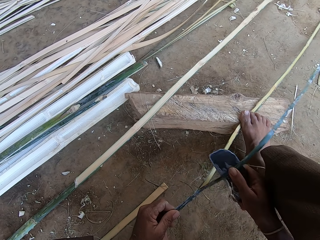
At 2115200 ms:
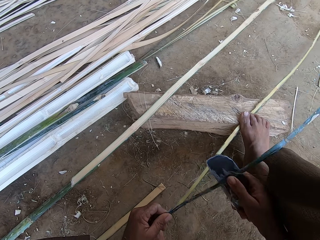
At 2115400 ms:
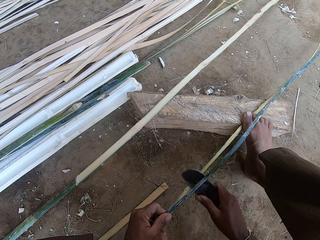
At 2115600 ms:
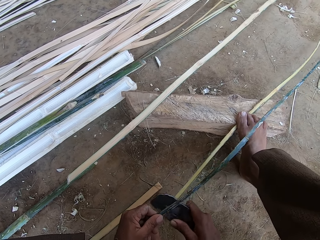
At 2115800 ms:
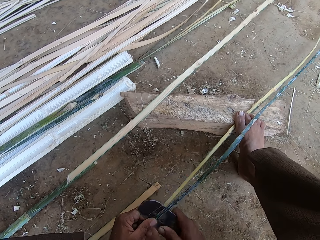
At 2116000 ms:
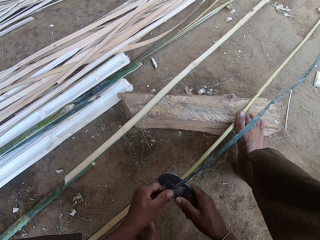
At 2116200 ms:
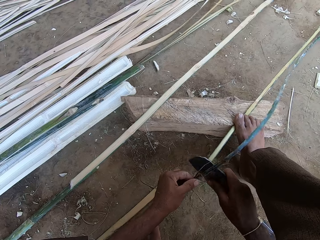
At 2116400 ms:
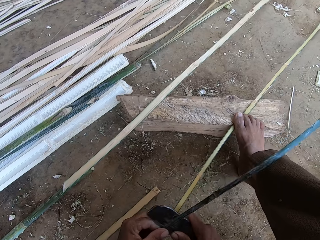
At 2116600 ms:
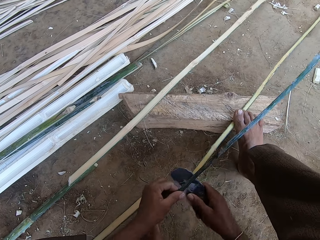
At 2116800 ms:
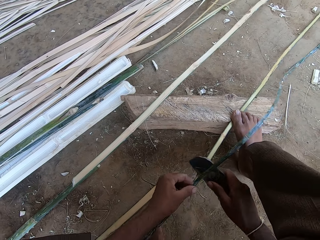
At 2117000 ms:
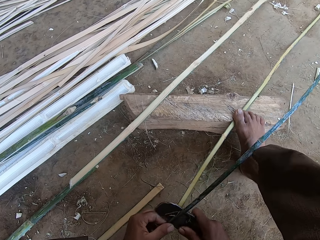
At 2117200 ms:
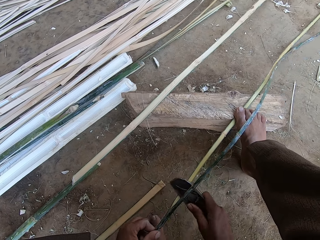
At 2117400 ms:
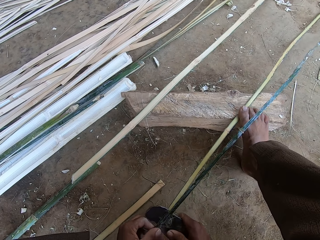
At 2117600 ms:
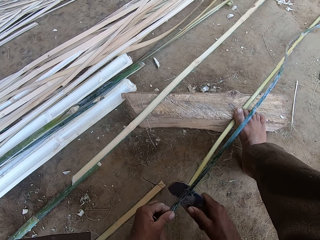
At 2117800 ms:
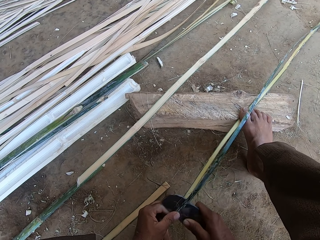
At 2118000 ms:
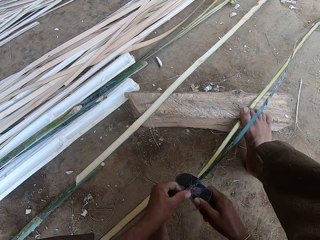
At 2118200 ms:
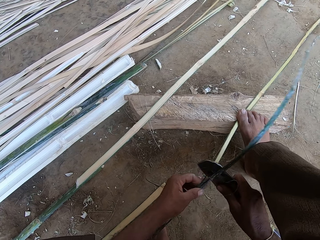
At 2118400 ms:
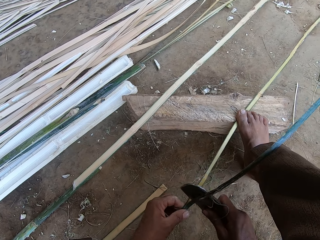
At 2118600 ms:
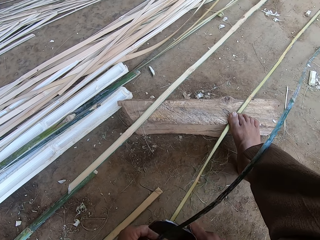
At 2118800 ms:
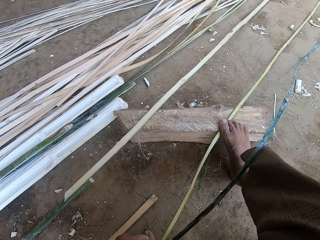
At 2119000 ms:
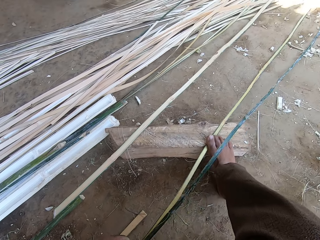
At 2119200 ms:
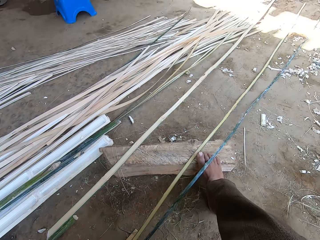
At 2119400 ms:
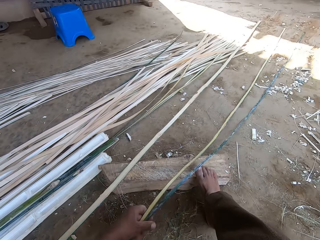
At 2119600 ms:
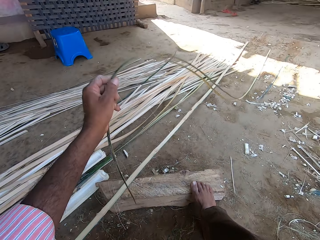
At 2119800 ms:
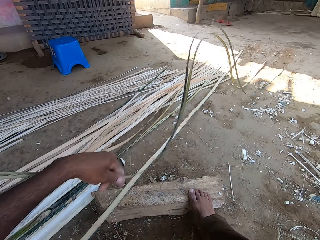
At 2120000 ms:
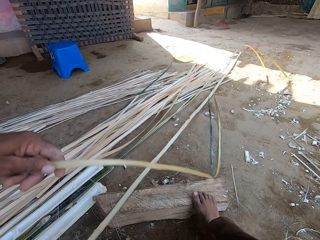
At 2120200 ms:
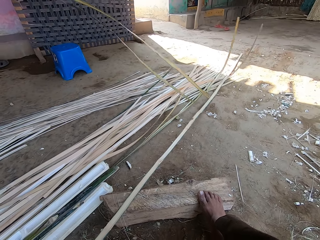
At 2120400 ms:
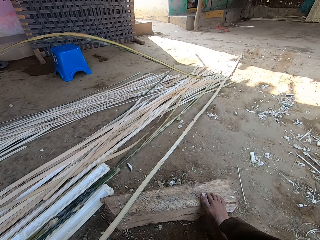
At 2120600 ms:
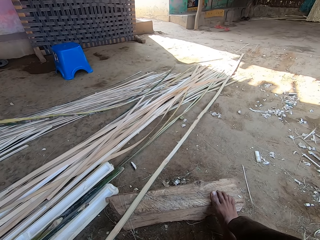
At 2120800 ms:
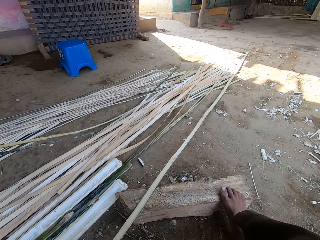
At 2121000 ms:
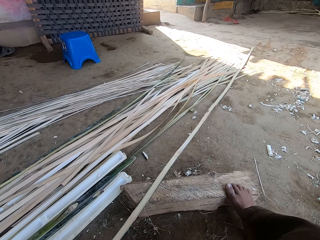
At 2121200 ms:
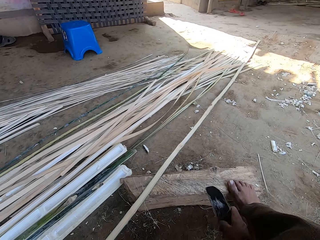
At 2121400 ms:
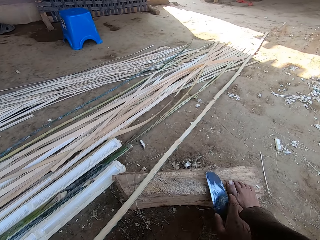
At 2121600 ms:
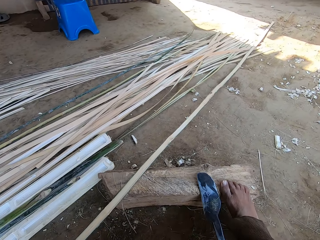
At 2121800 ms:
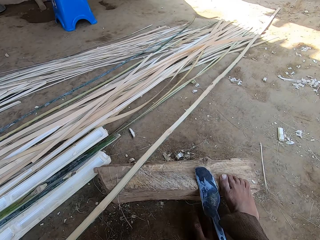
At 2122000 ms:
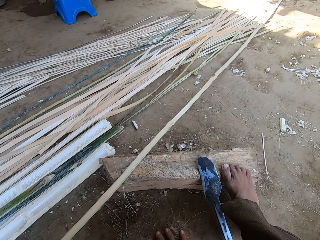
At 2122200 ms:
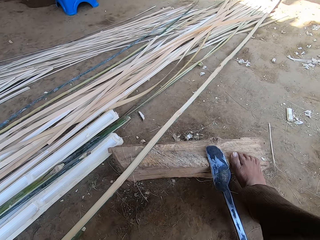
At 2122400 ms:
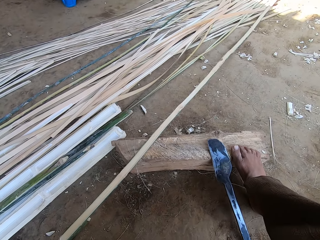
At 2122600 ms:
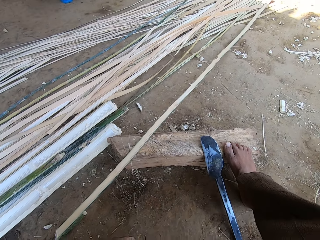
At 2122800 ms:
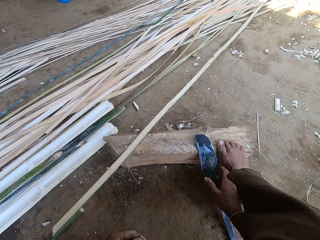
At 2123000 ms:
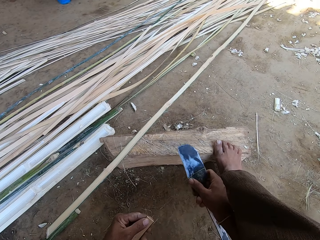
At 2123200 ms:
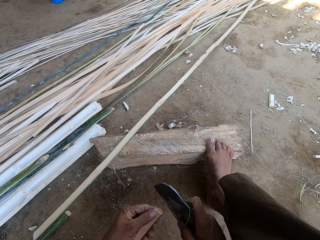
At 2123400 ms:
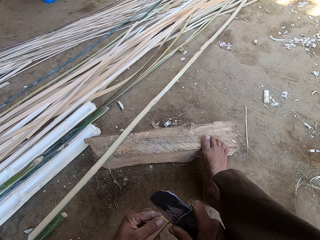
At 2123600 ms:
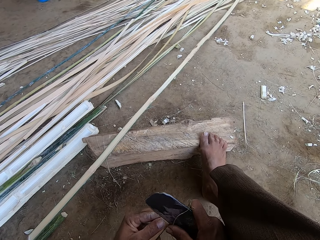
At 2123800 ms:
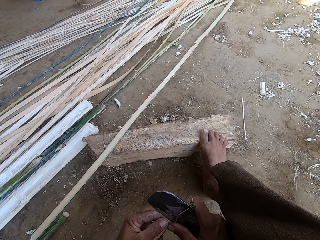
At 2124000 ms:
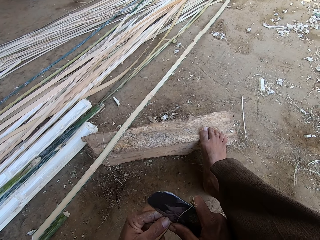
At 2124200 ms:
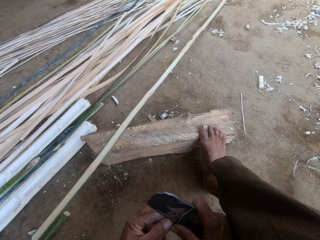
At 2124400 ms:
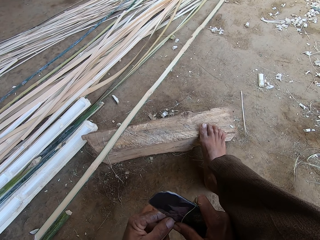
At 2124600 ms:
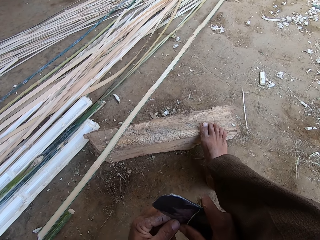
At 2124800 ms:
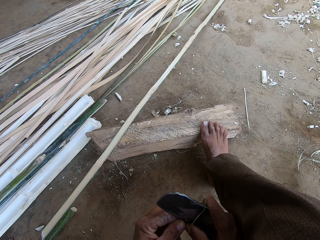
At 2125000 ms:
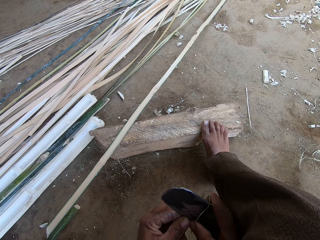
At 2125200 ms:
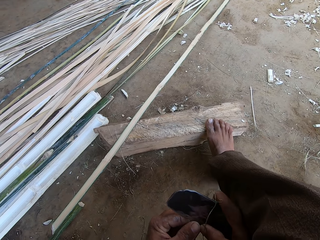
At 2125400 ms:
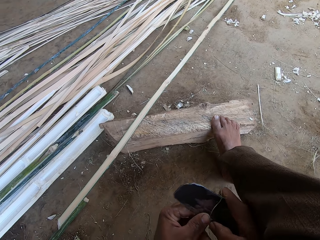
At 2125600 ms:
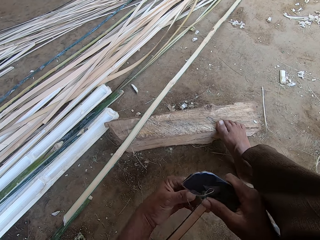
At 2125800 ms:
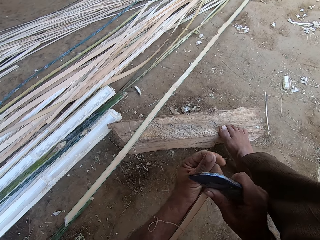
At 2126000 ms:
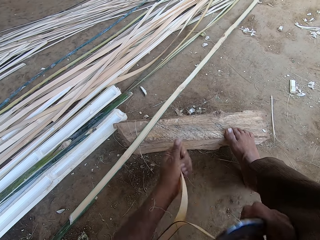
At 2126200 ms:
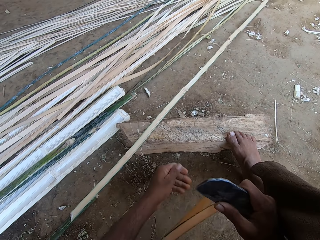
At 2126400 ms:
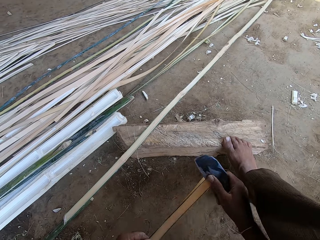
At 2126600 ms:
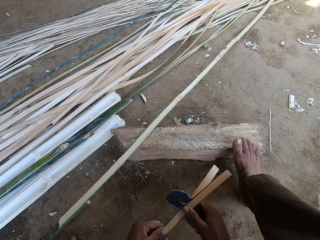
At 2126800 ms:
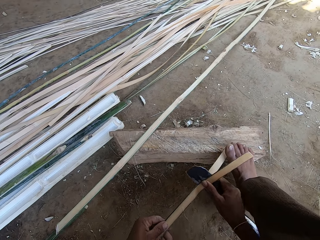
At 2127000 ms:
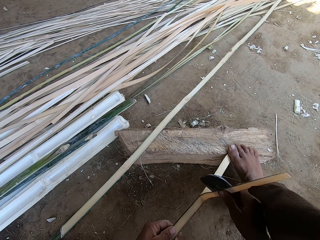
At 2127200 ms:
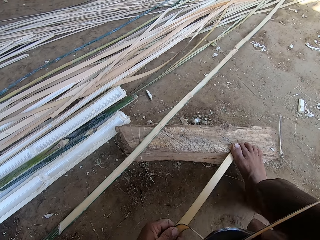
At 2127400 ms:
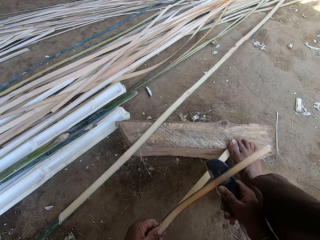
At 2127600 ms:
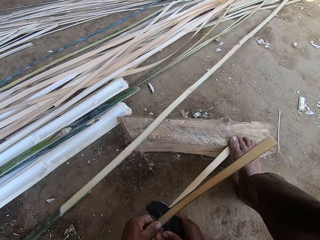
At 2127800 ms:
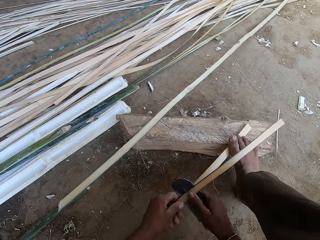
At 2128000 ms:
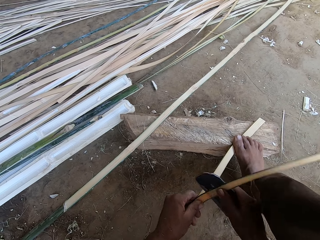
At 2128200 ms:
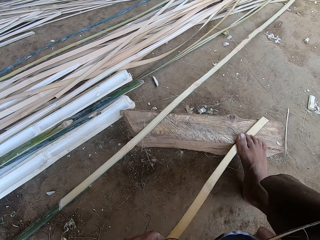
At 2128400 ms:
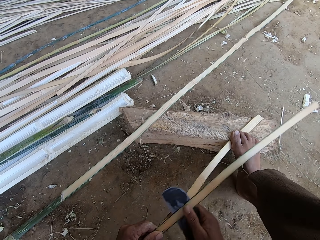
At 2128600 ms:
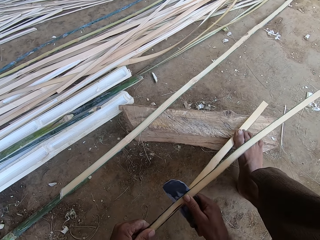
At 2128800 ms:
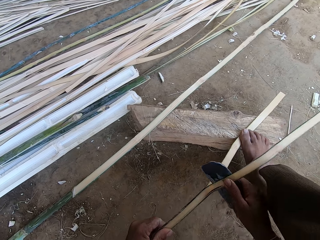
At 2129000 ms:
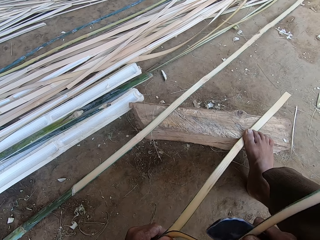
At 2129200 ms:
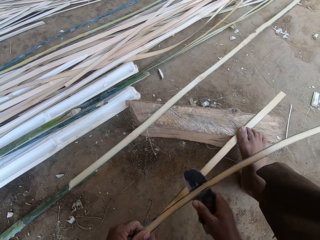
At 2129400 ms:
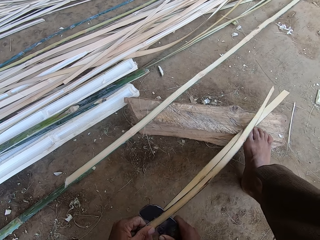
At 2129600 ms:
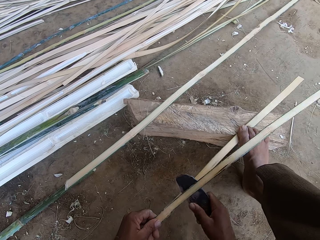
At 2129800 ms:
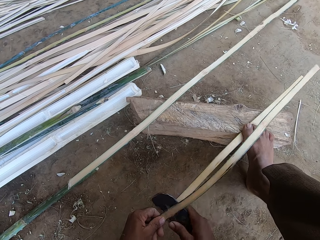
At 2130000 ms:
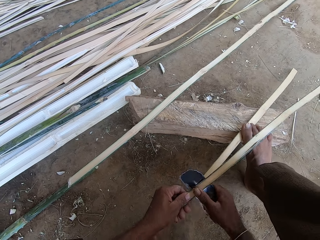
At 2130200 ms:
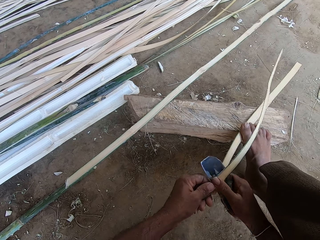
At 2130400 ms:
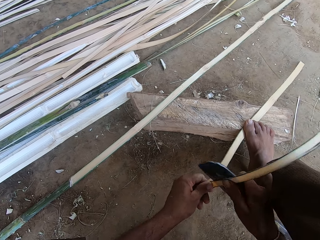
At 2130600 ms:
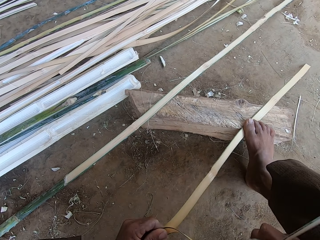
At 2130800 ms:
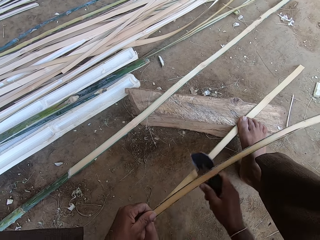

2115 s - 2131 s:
The camera wearer puts the bamboo aside. He shakes the reed. He places the knife on the log. He wipes the ground with his hand. He picks the knife from the log. He peels the bamboo with the knife. He splits the reed.

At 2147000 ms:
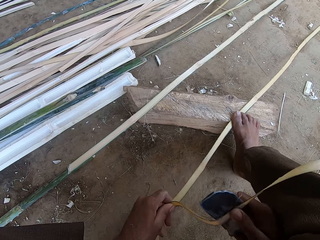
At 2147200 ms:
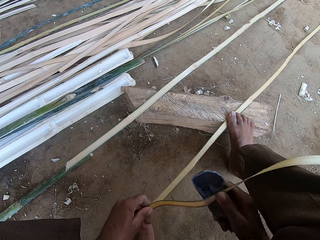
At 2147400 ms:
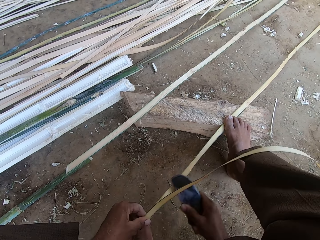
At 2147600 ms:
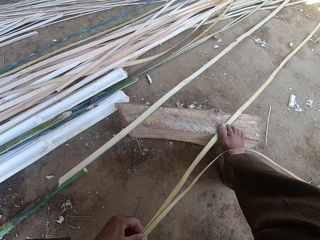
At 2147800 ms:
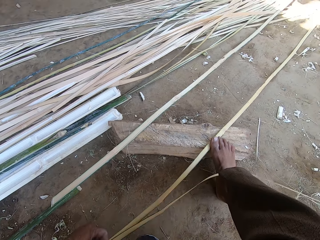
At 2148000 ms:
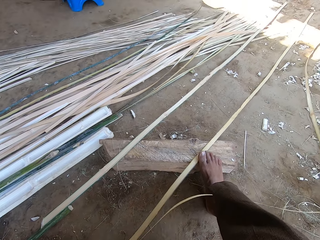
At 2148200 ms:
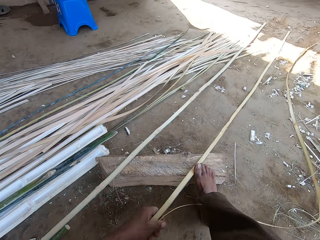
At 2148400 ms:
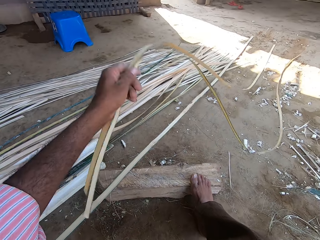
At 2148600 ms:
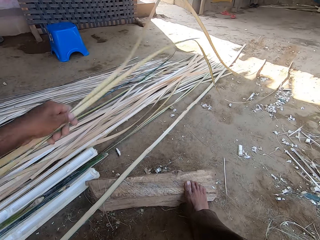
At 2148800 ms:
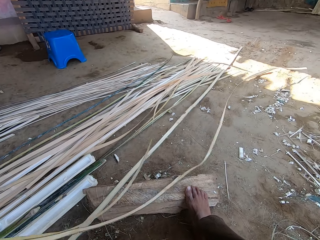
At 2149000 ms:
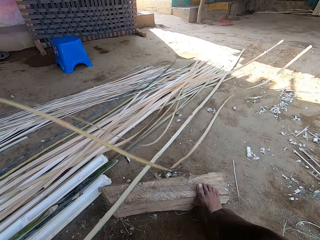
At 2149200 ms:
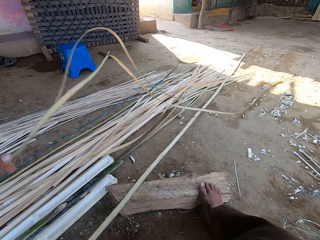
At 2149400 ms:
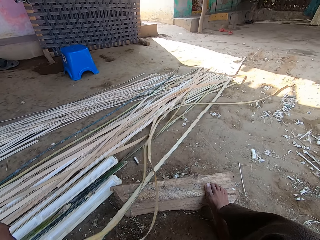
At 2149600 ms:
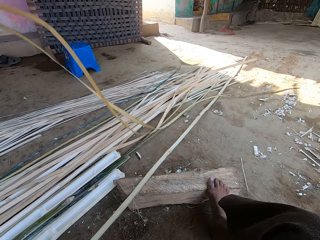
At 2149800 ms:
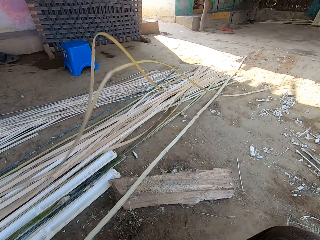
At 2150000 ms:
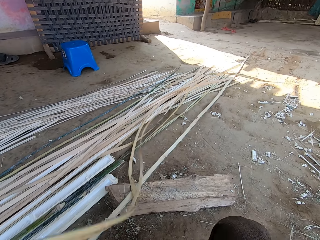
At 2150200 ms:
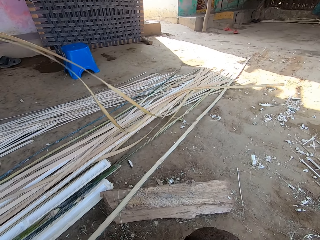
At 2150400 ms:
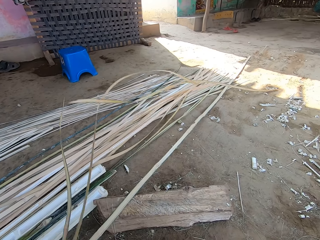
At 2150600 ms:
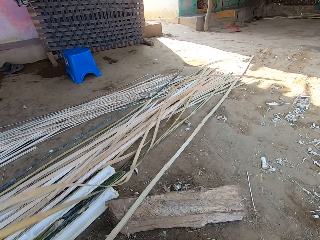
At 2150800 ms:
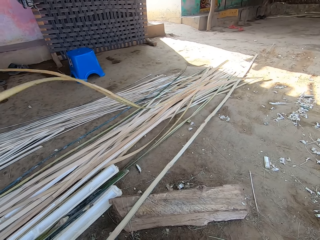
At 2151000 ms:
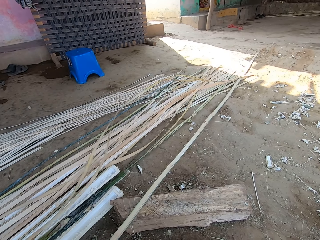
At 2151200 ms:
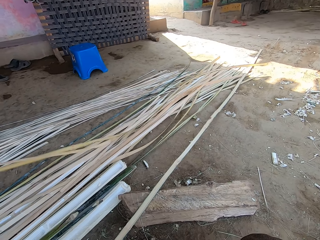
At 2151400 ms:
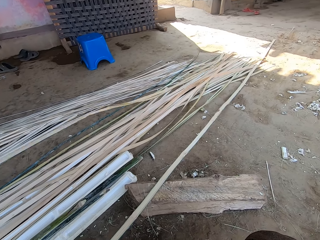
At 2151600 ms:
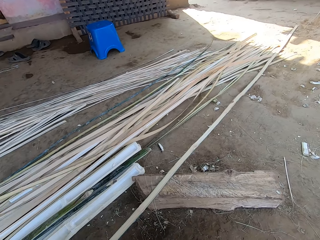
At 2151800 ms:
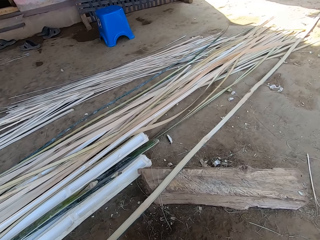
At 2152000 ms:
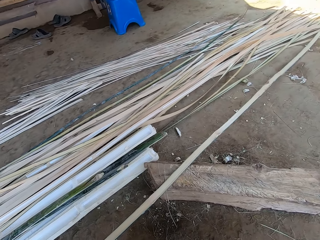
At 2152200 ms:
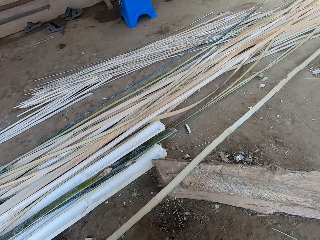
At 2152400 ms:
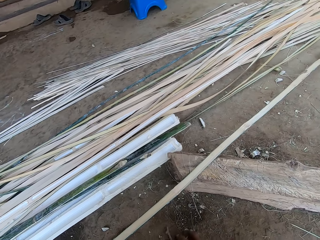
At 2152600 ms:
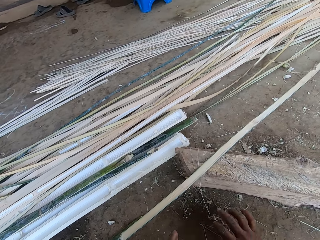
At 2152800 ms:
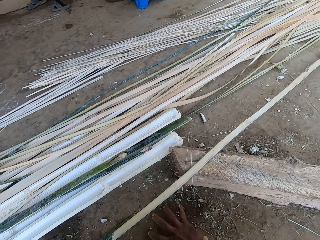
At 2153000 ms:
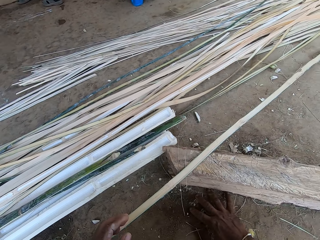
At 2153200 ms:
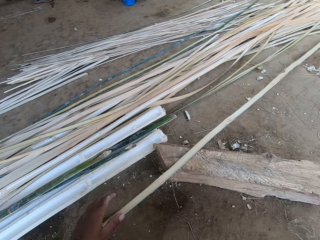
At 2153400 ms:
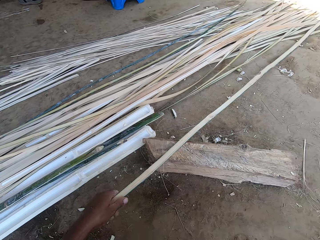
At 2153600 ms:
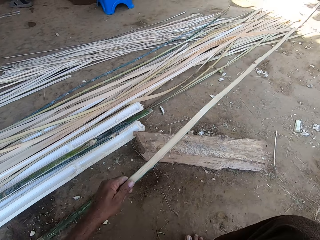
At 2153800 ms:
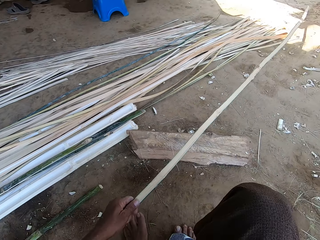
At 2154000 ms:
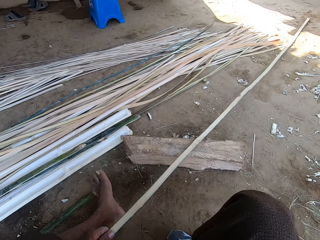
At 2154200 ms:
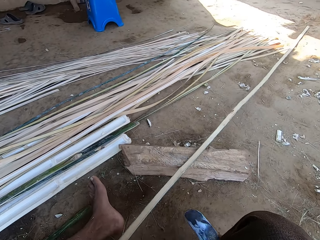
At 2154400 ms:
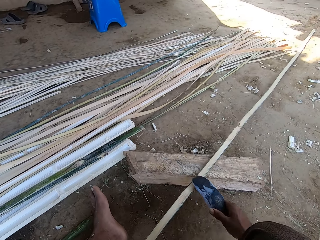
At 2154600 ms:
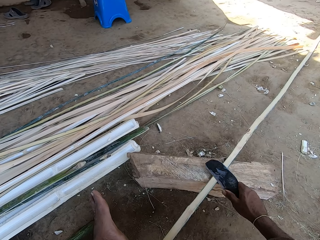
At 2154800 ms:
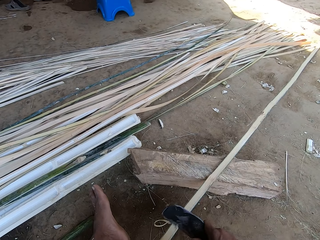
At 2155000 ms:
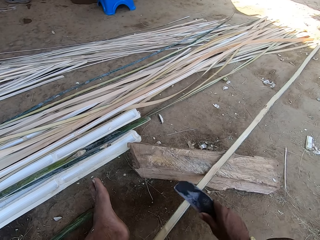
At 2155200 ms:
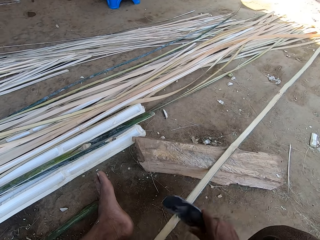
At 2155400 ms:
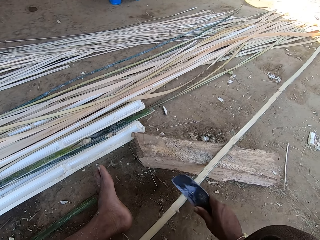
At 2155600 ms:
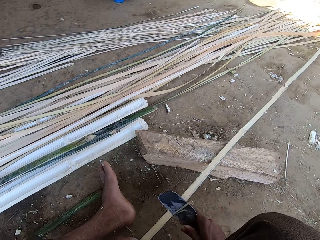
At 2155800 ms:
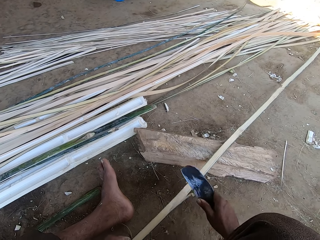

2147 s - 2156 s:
The camera wearer places the bamboo aside. He shakes the reed. He wipes the ground with his hand. He picks the bamboo stick from the ground. He peels the bamboo with a knife.
